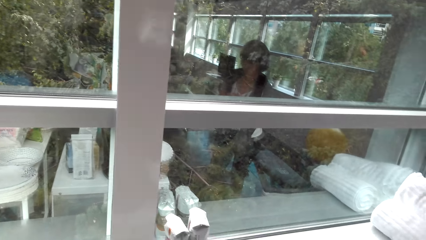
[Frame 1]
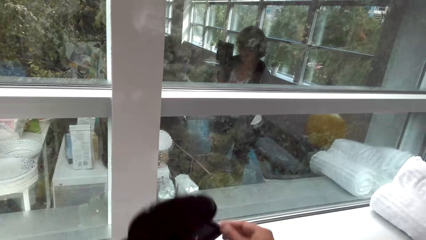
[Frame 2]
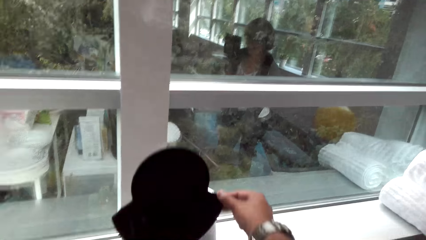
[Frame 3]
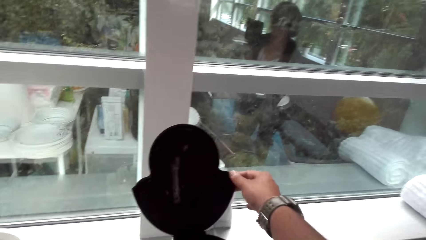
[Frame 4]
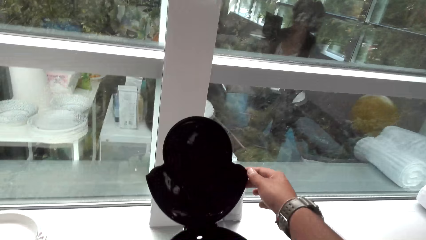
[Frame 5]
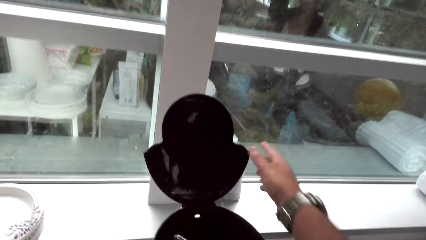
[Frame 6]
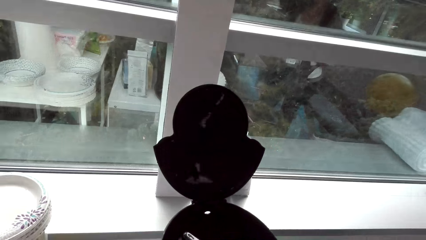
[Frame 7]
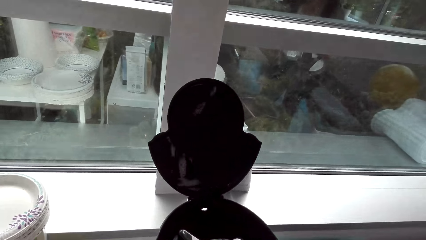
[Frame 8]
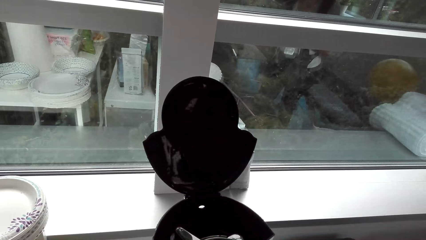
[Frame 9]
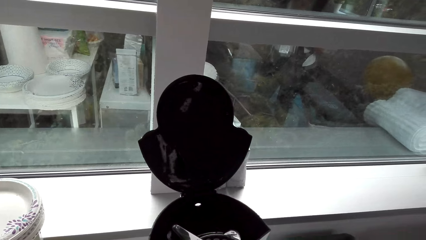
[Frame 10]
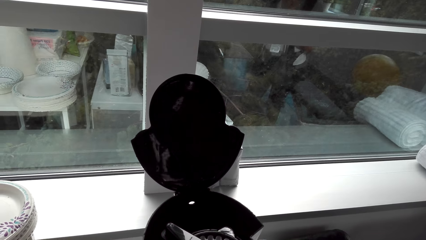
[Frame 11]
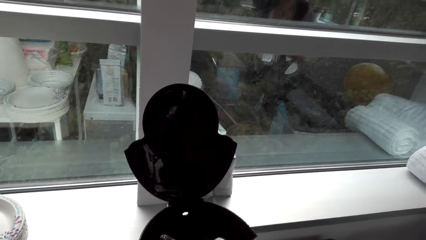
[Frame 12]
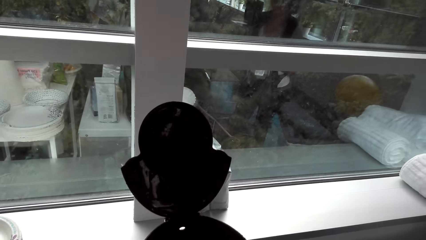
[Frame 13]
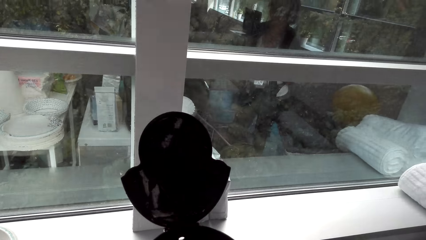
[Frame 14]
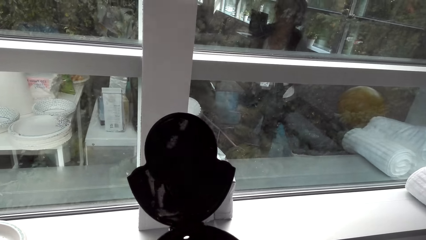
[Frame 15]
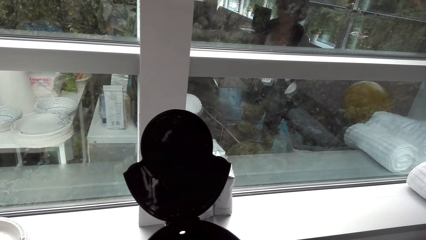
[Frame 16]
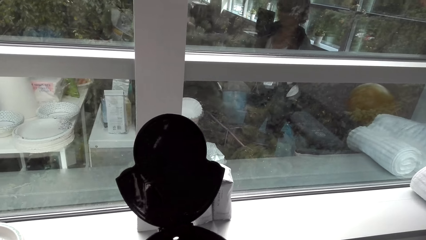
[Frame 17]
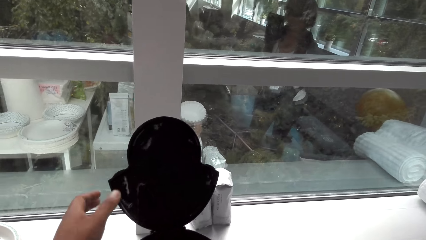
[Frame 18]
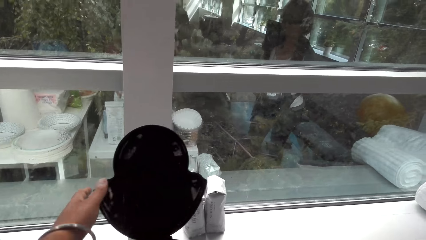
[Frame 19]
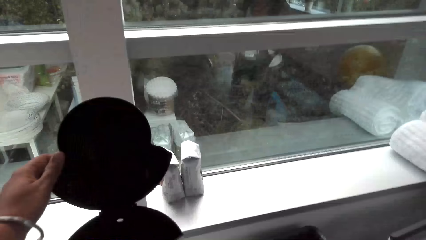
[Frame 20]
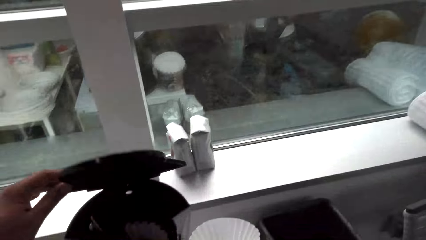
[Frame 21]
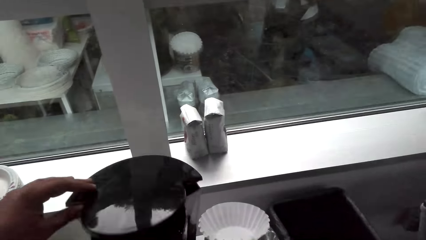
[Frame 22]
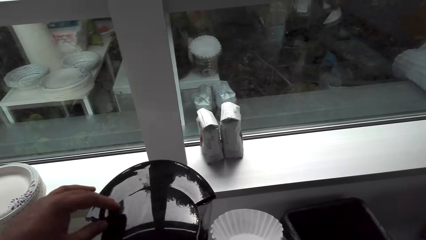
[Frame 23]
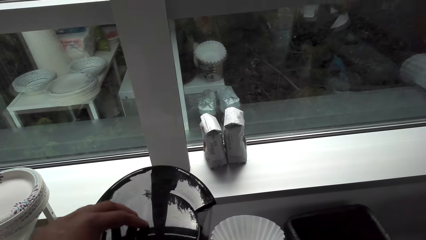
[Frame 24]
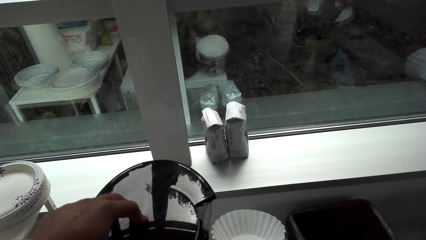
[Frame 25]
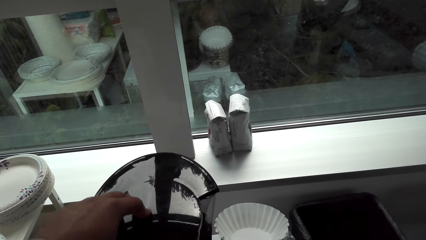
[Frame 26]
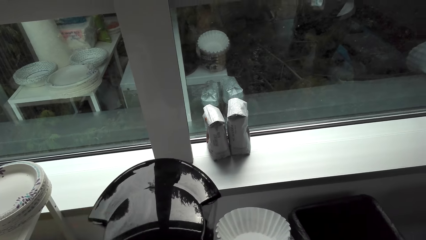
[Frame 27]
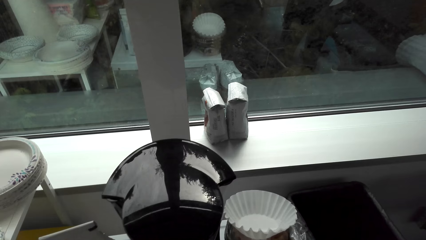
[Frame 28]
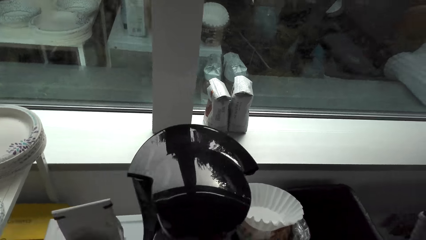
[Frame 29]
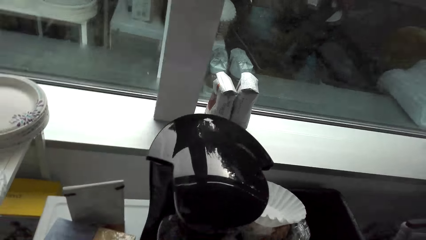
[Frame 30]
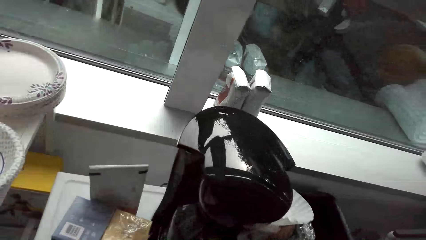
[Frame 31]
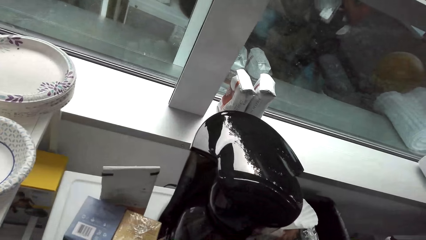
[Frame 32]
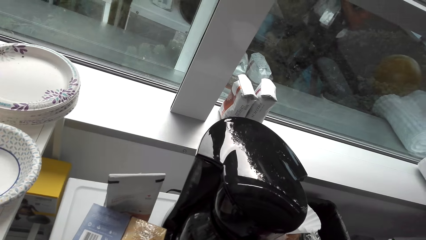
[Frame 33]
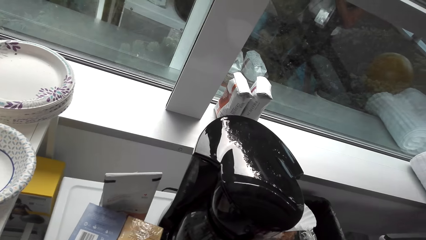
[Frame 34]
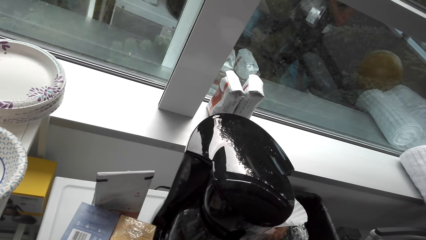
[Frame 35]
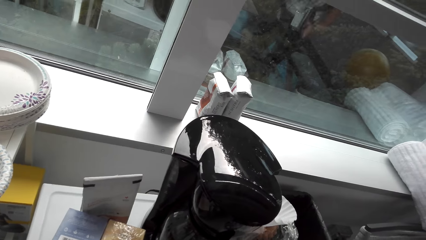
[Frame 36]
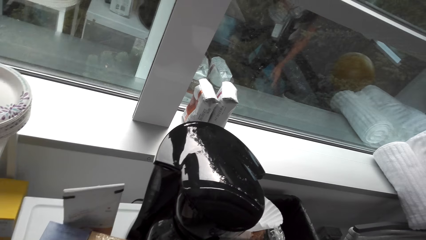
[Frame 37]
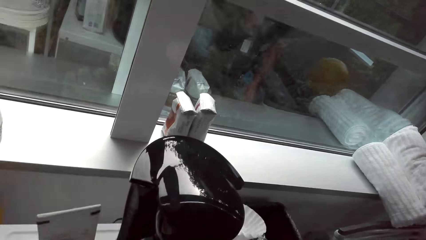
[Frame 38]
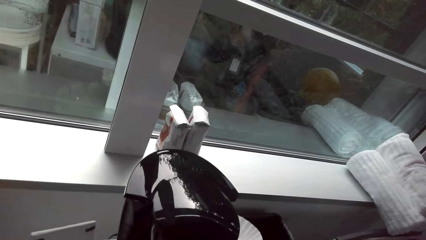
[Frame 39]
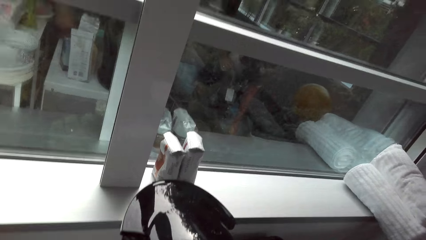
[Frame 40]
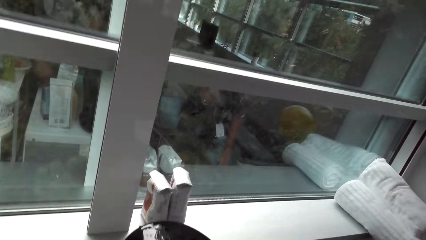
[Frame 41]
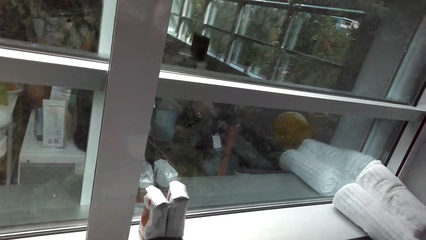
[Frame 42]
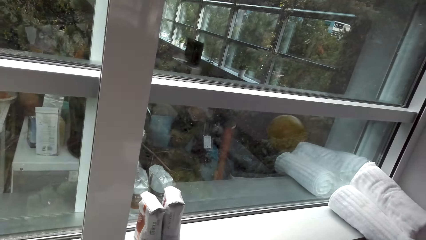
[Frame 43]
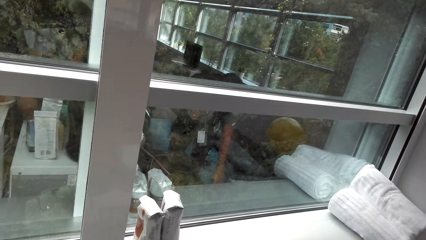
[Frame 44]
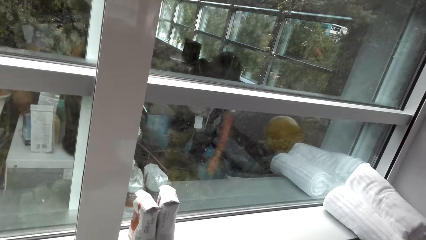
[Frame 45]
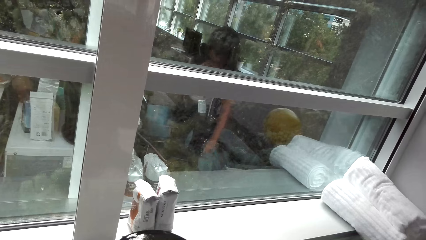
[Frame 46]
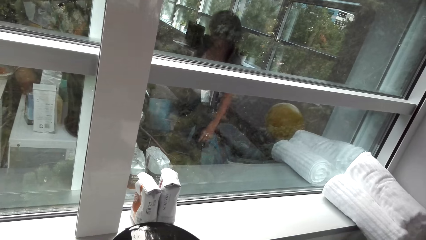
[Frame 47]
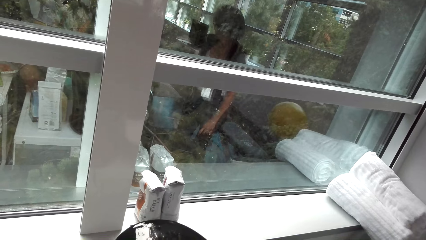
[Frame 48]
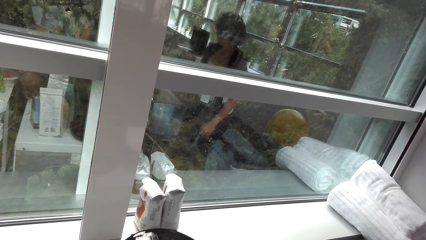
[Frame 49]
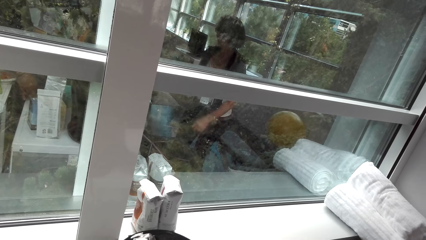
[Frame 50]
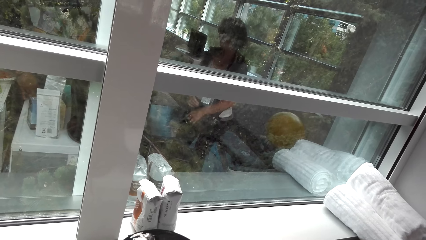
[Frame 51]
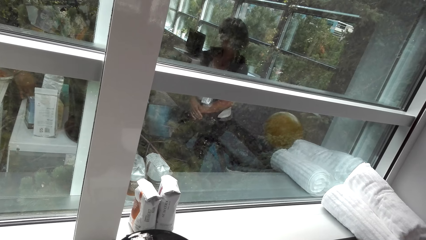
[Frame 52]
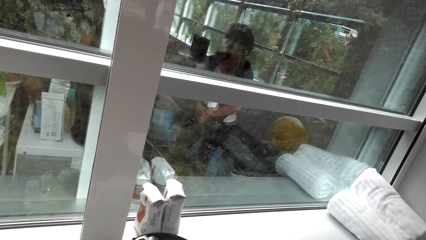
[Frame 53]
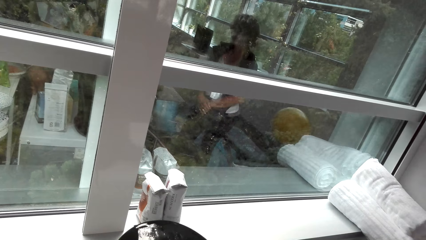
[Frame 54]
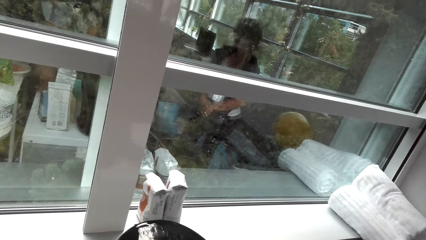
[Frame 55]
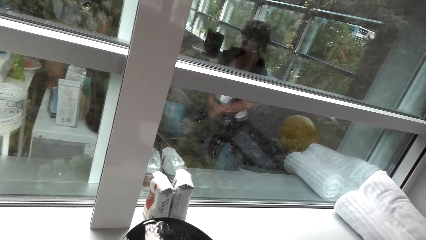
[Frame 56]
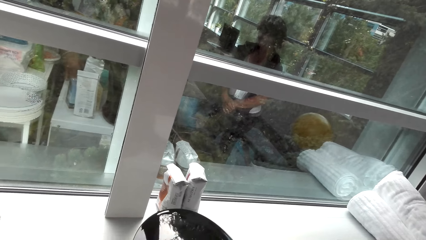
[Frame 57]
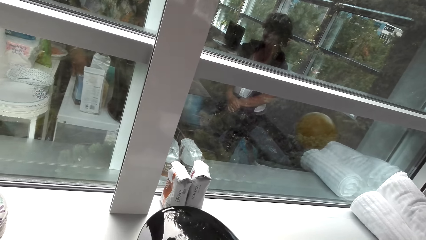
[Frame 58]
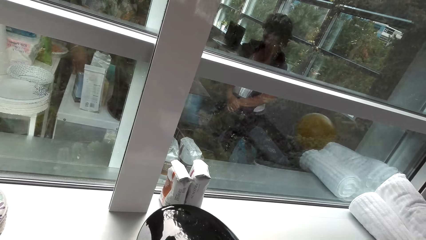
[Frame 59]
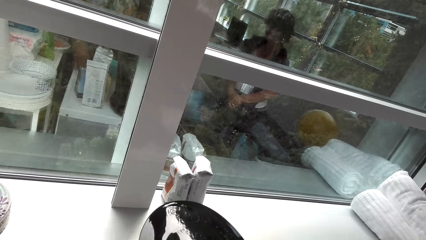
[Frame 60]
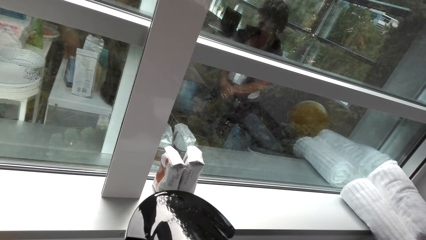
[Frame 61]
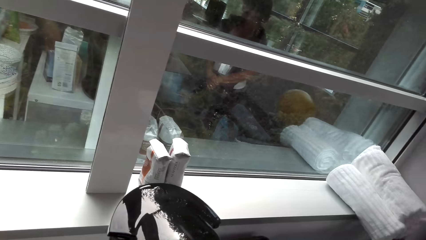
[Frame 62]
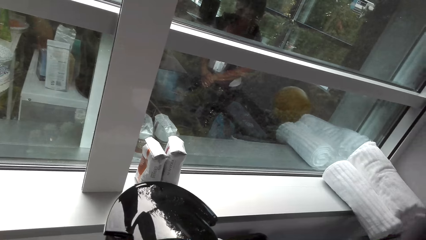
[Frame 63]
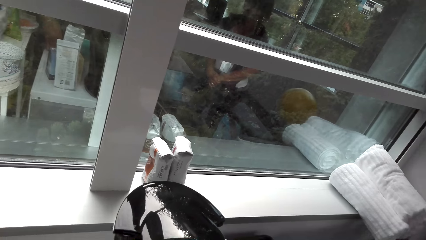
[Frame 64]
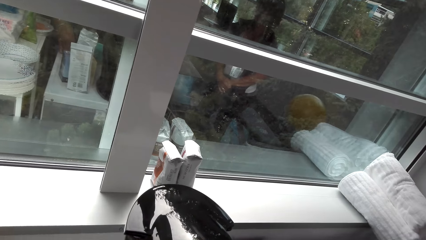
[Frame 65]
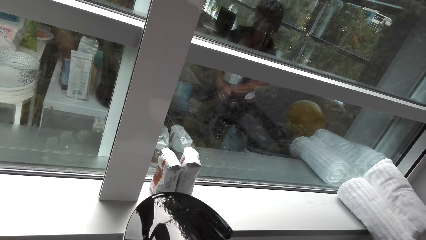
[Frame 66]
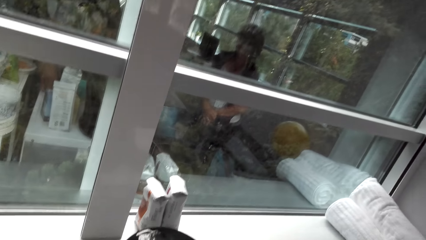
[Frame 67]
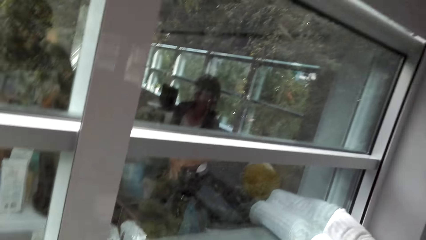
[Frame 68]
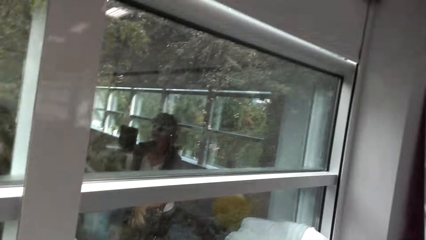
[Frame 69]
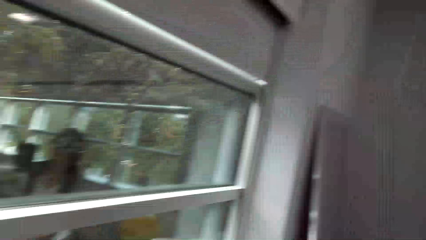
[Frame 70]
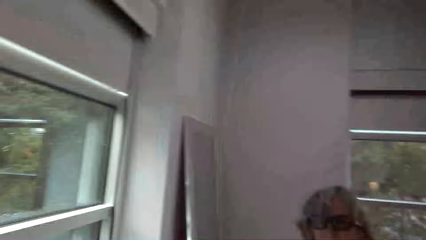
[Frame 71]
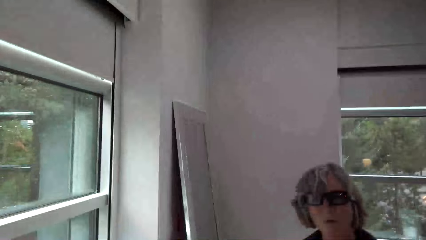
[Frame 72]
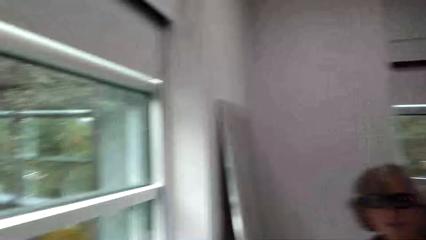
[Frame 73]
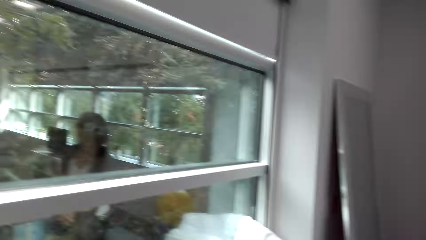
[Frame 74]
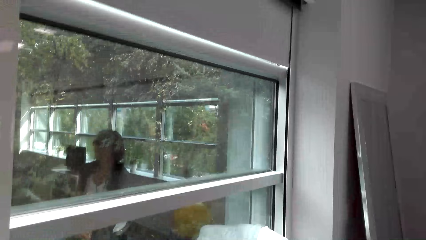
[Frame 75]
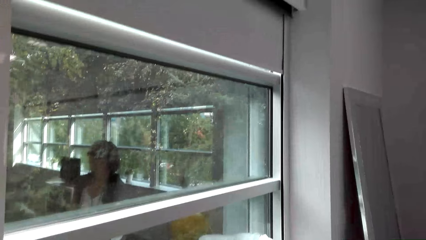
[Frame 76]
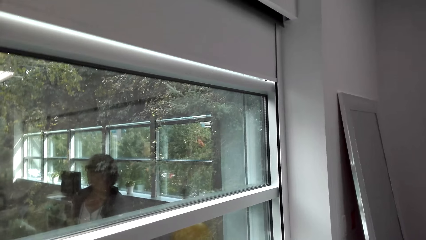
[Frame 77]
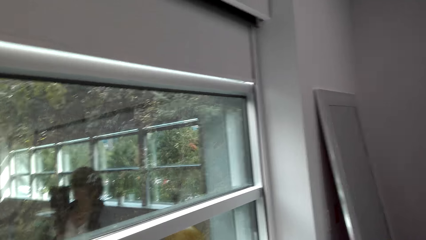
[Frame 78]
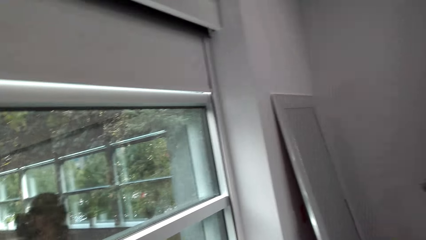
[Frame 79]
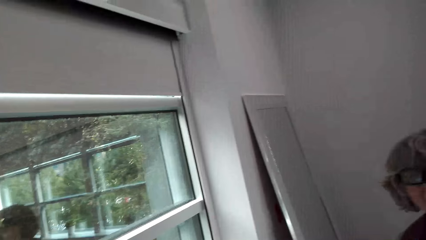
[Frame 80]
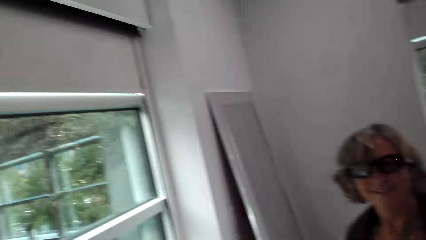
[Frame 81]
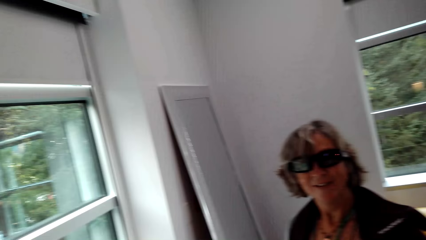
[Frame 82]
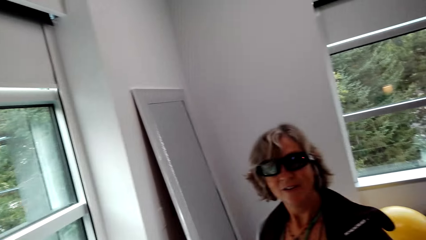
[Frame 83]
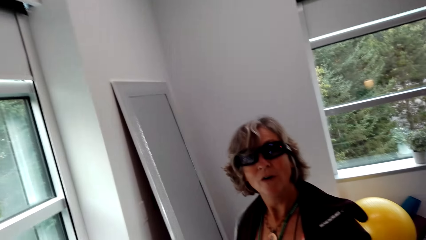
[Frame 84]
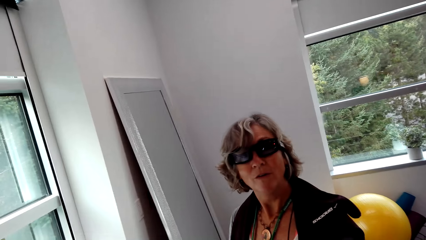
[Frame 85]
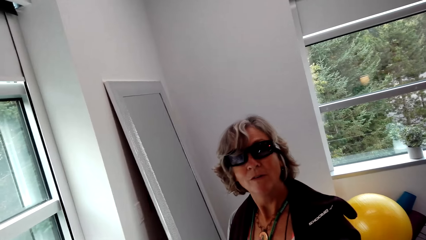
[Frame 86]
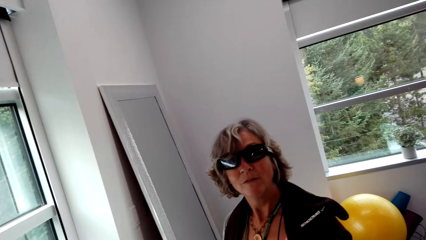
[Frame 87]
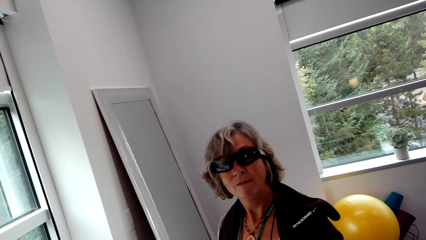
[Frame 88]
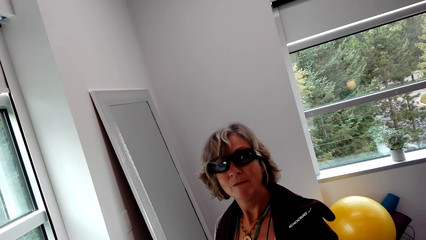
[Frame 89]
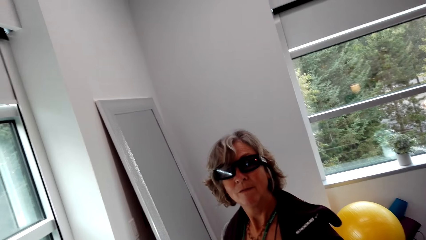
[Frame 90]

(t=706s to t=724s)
The camera wearer talks with a lady and touches the coffee machine. They talk with the lady and close the coffee machine. They hold the coffee pack. They talk with the lady and look around. They talk with the lady and look around. They look through the window.
